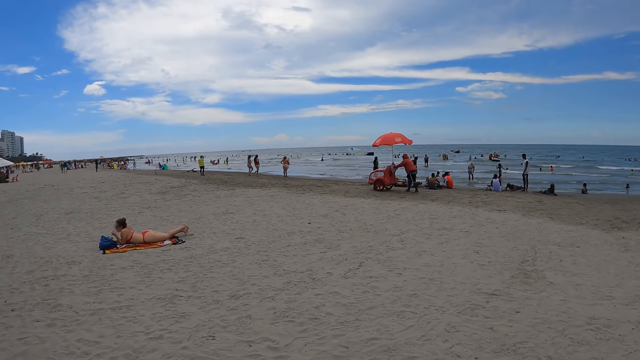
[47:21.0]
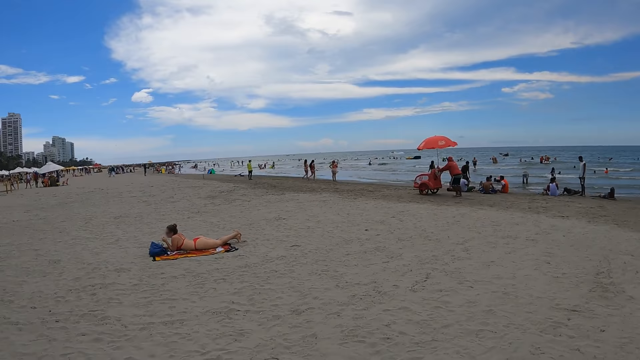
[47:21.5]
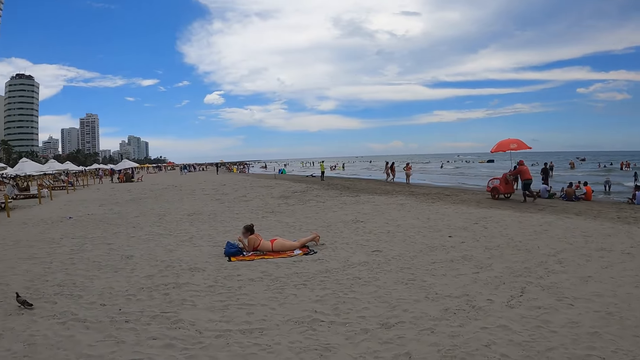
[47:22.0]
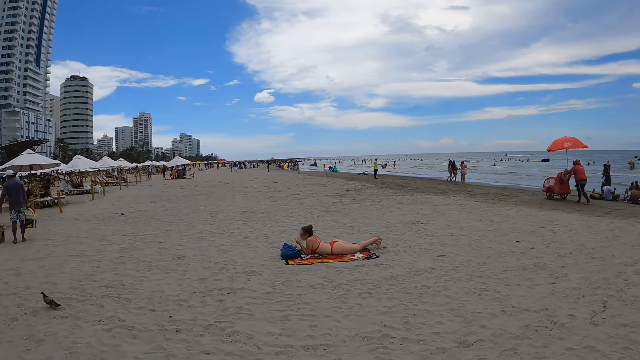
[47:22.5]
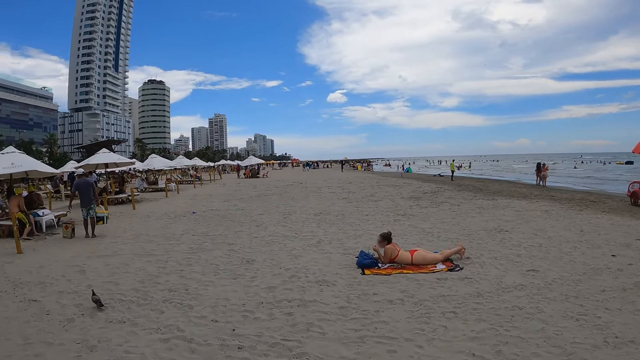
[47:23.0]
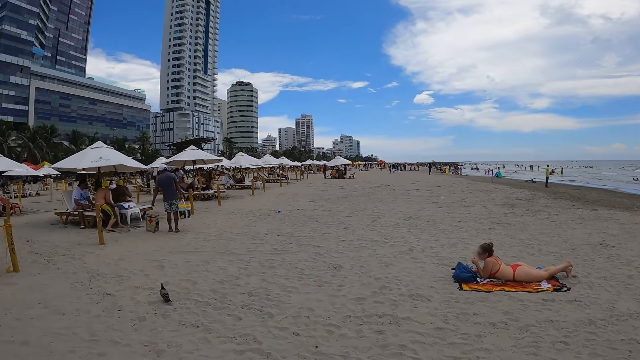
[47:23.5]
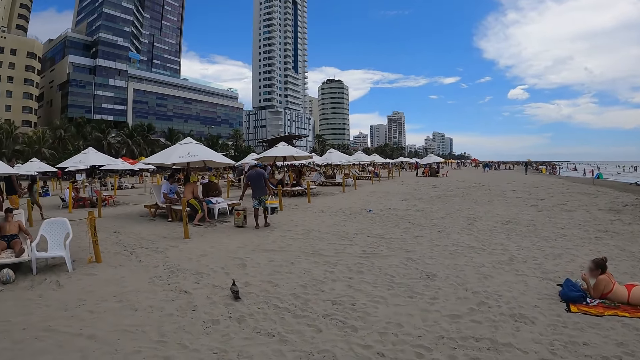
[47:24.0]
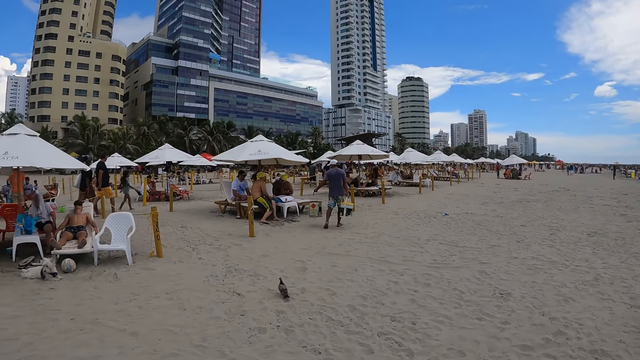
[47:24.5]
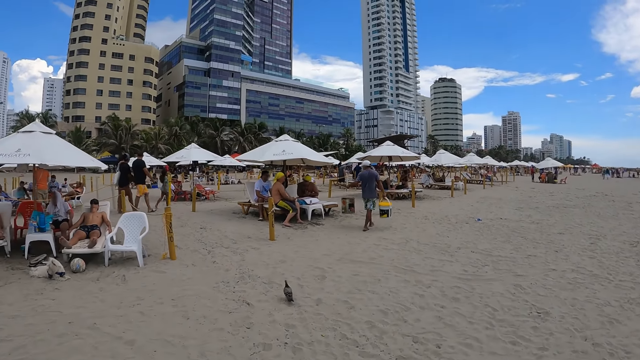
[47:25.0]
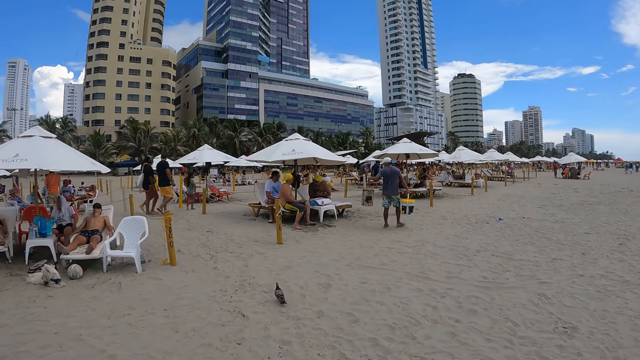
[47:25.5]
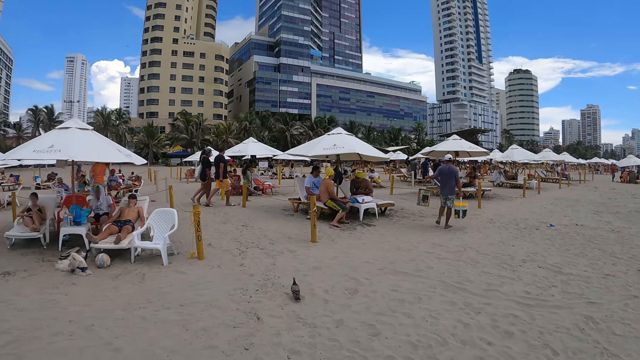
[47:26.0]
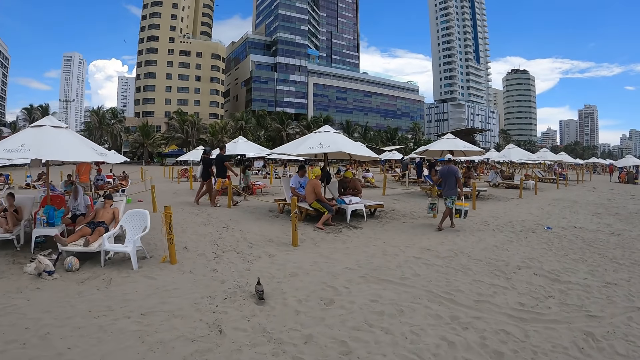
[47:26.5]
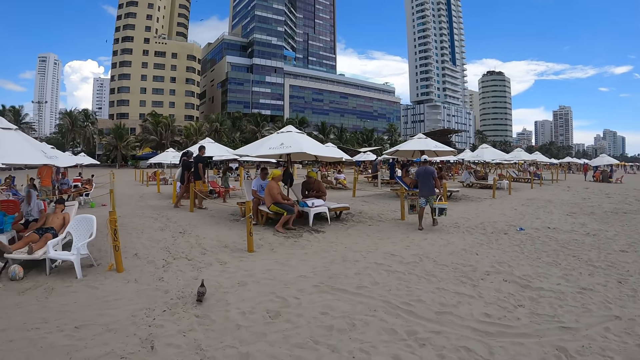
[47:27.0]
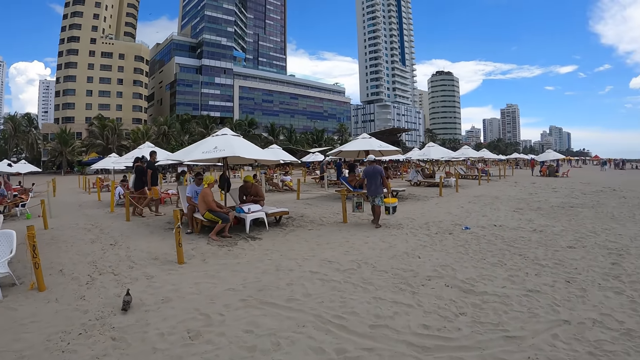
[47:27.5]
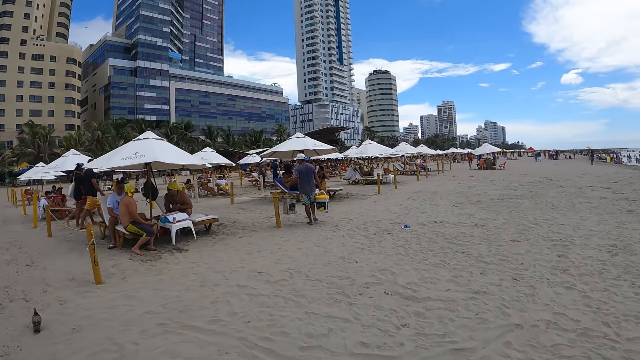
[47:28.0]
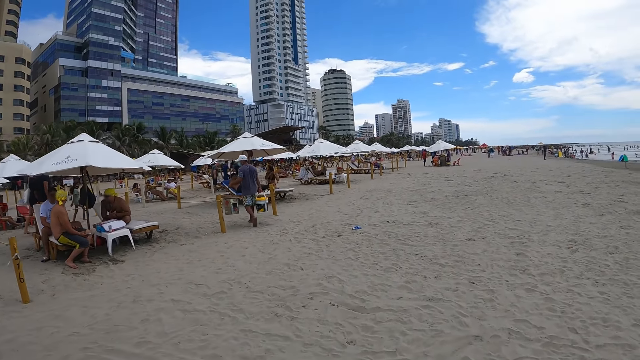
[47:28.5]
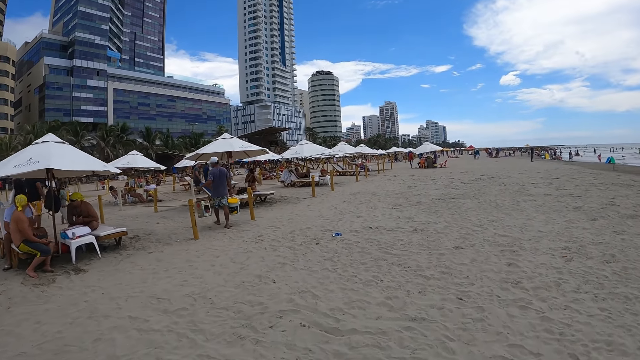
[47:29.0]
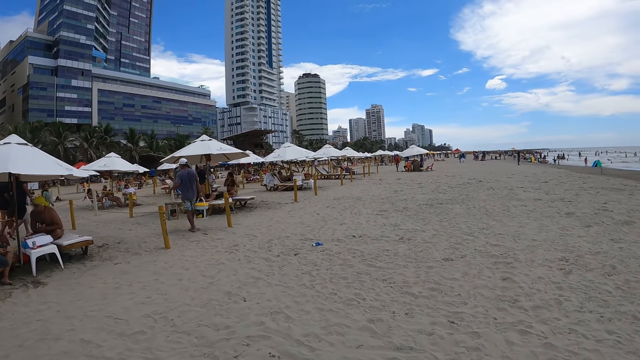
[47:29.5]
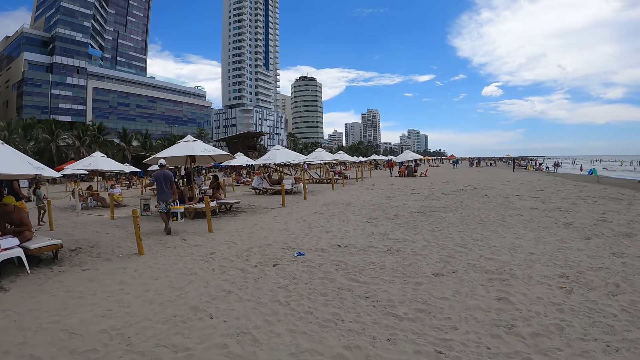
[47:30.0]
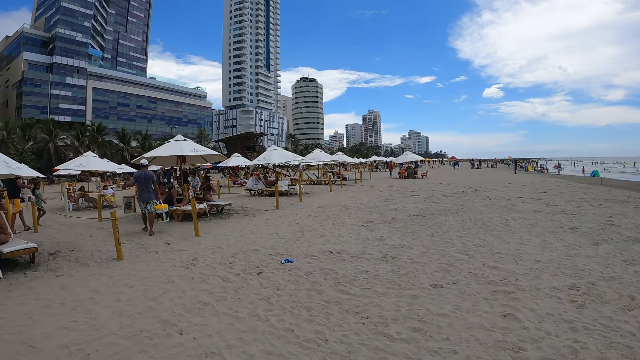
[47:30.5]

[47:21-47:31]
The camera wearer walks on the beach. They look around. They walk on the beach.

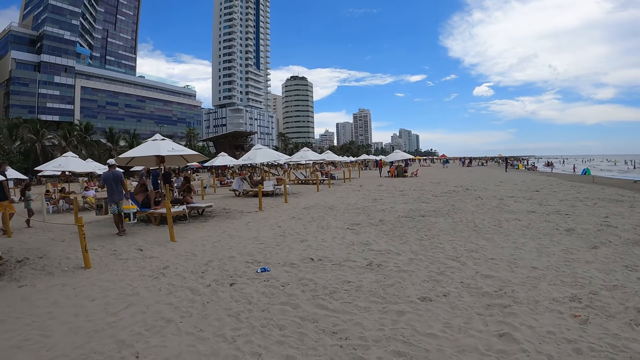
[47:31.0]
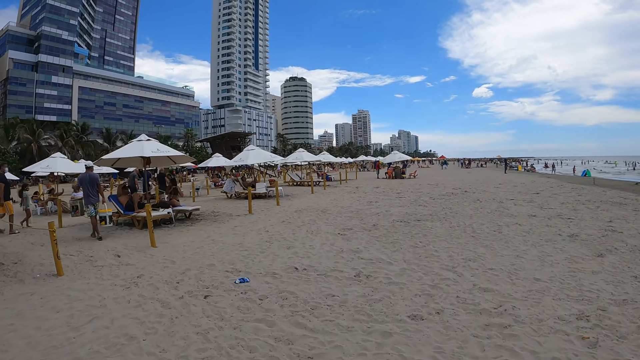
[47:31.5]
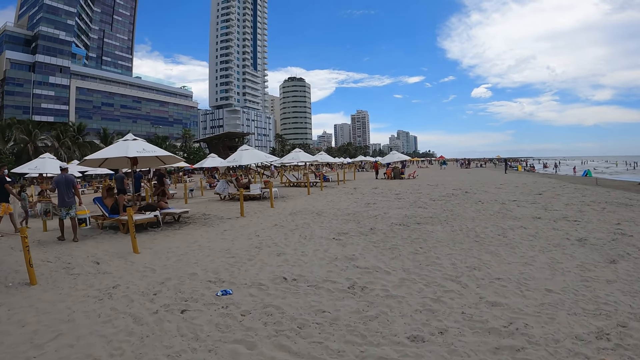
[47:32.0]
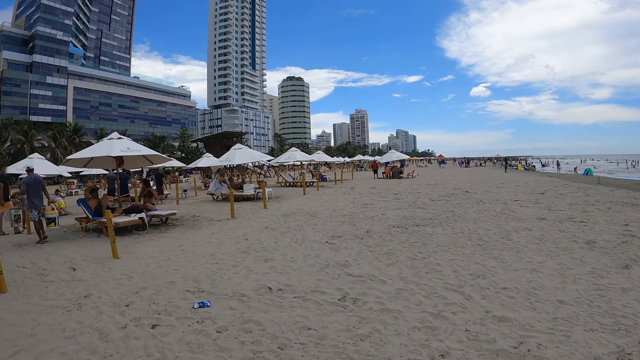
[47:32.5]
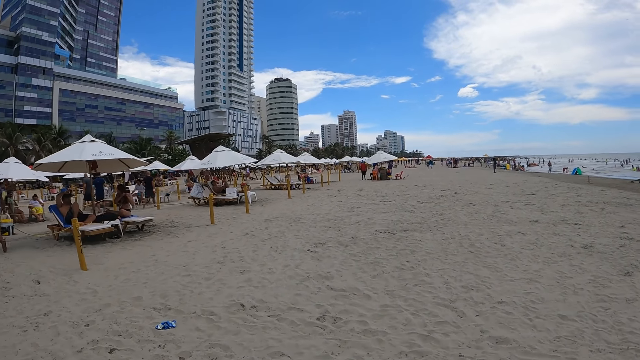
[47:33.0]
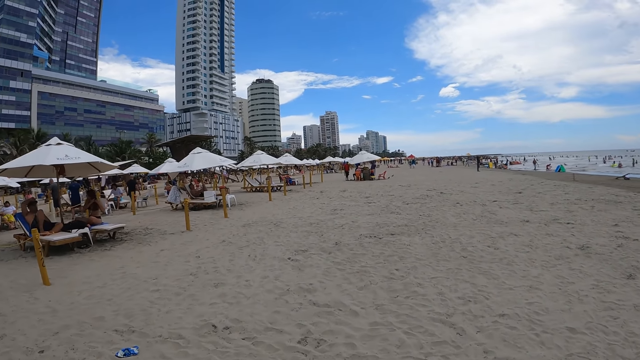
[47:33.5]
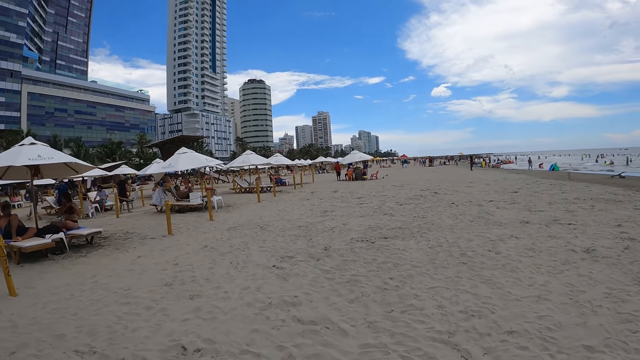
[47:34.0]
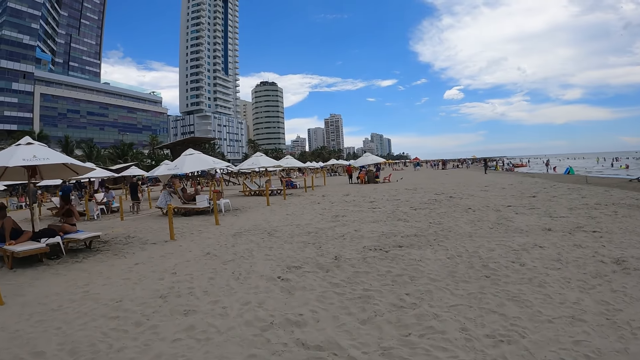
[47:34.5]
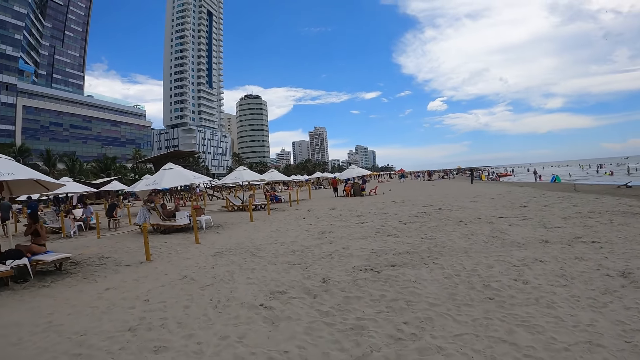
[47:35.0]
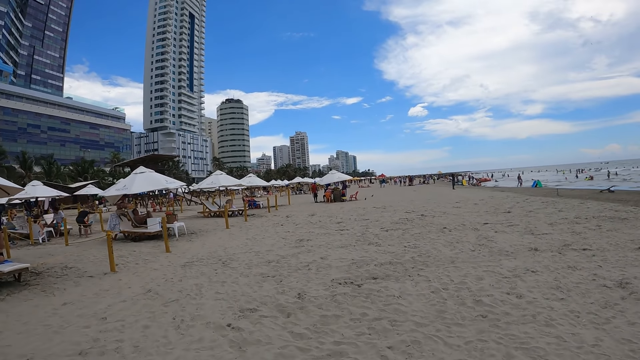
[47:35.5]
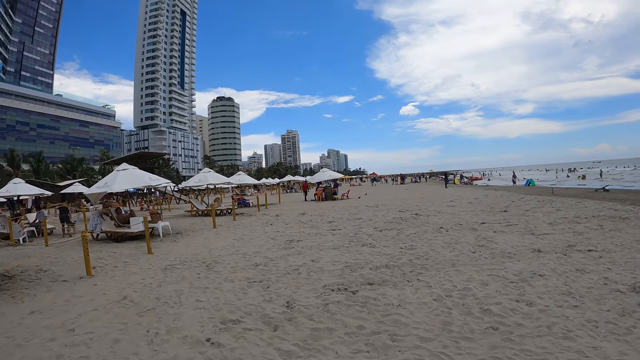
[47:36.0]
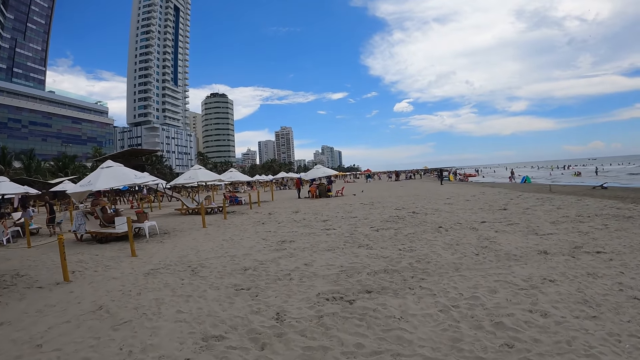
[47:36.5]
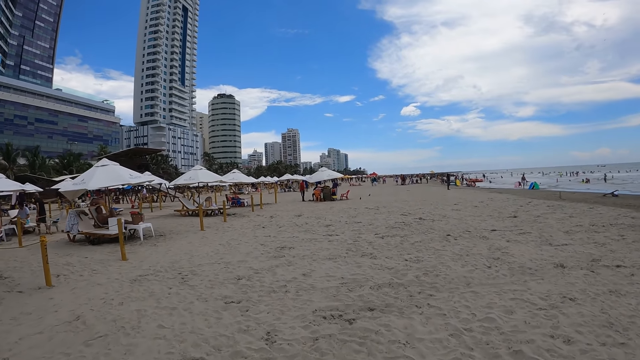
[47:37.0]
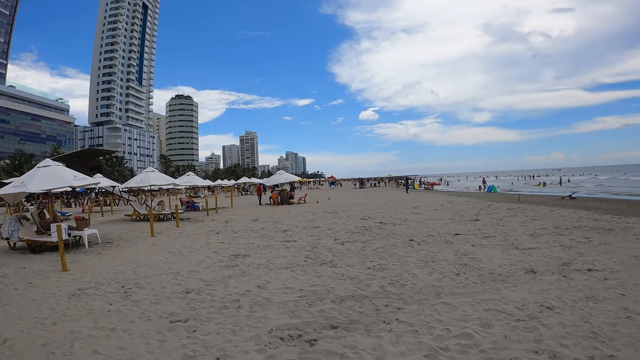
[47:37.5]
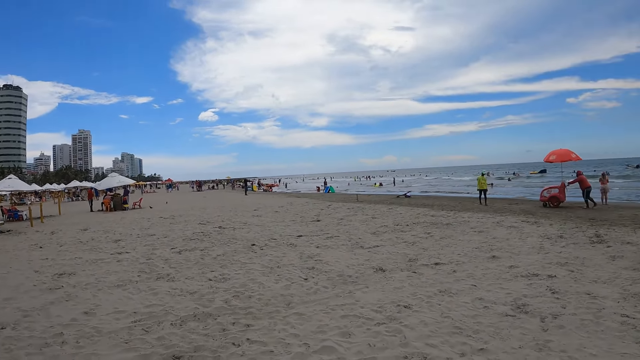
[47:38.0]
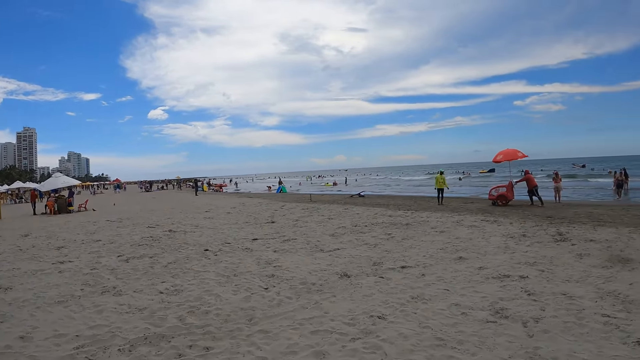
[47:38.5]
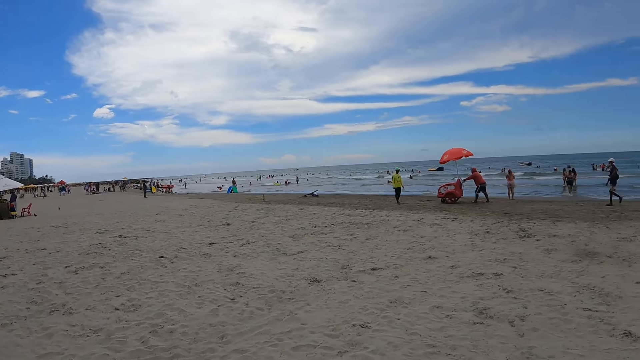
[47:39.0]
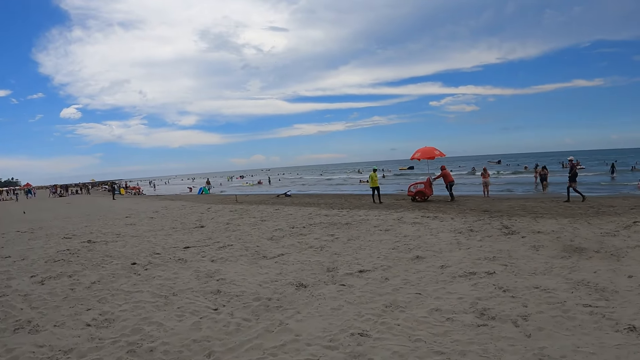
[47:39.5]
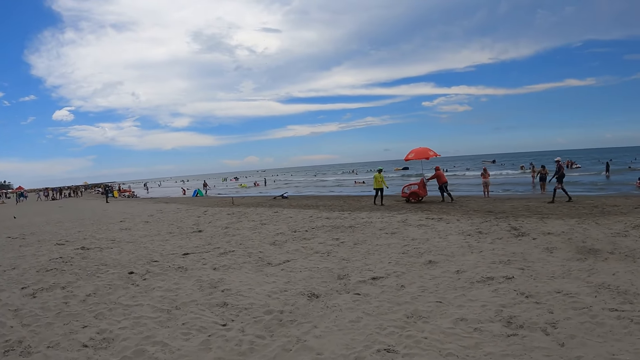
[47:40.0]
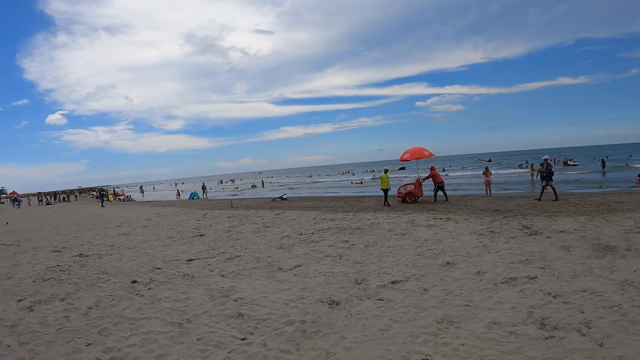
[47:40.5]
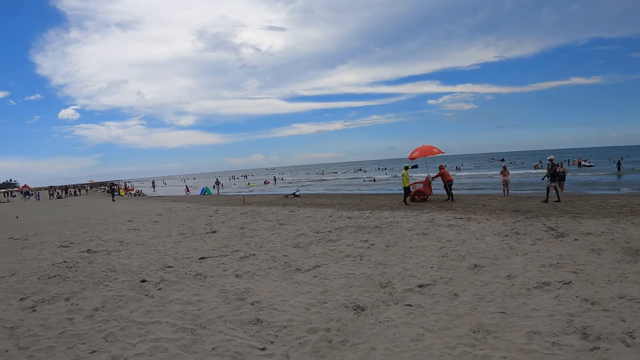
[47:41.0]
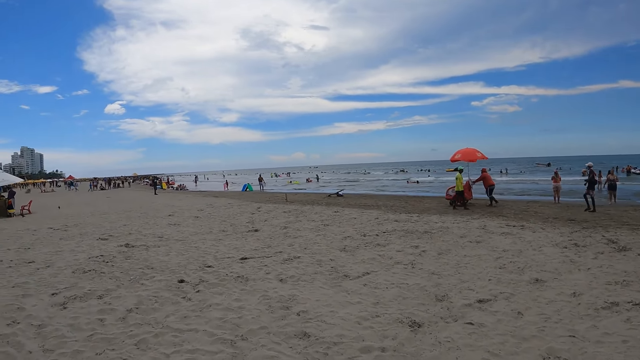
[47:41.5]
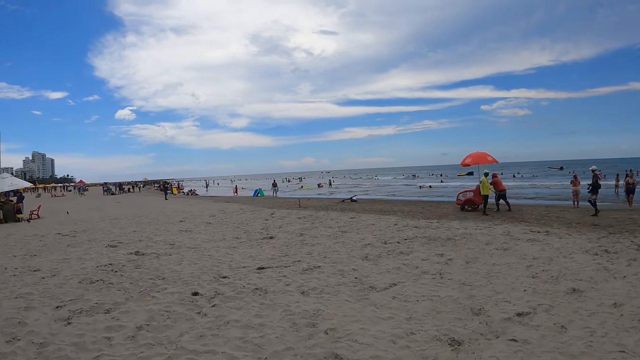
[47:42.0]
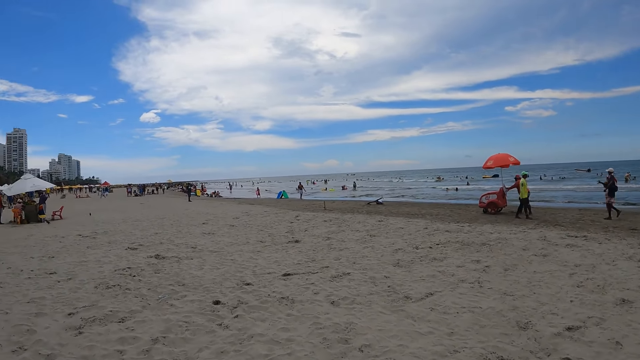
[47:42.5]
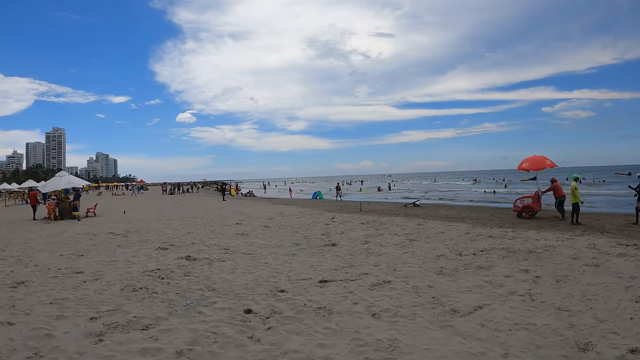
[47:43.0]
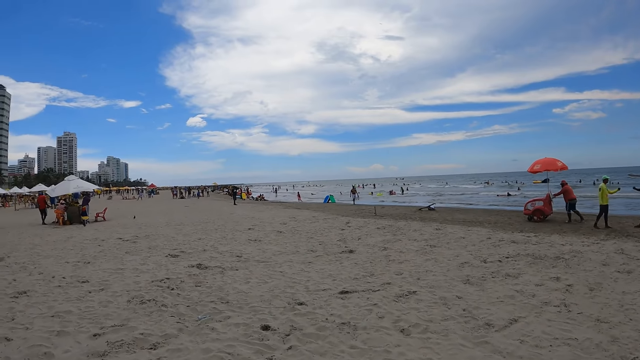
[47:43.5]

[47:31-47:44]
The camera wearer walks on the beach. They walk on the beach again. They look around. They walk on the beach.
